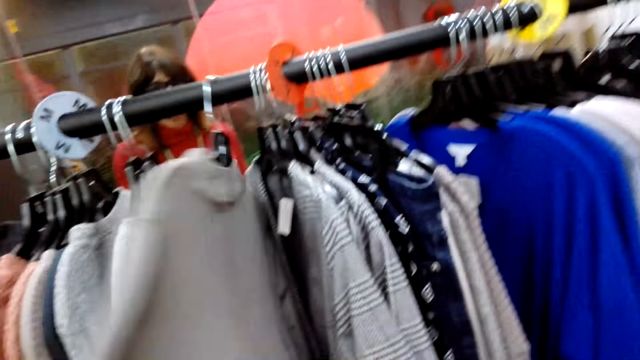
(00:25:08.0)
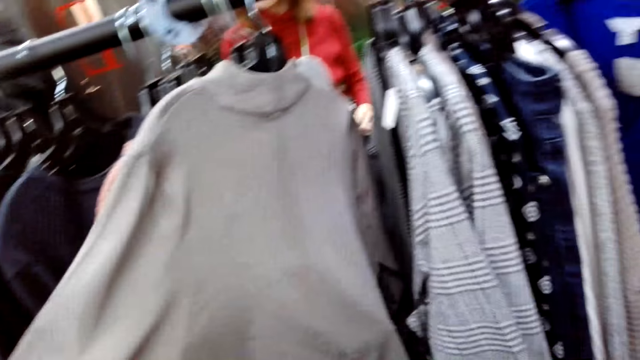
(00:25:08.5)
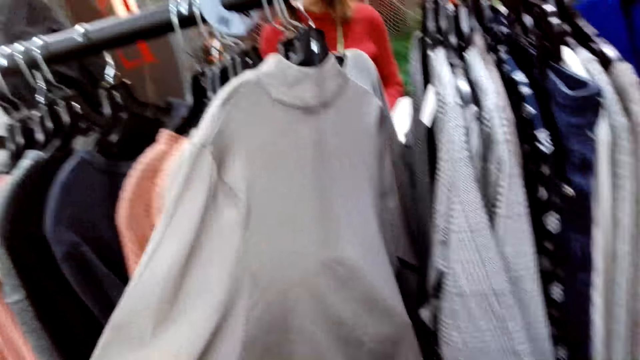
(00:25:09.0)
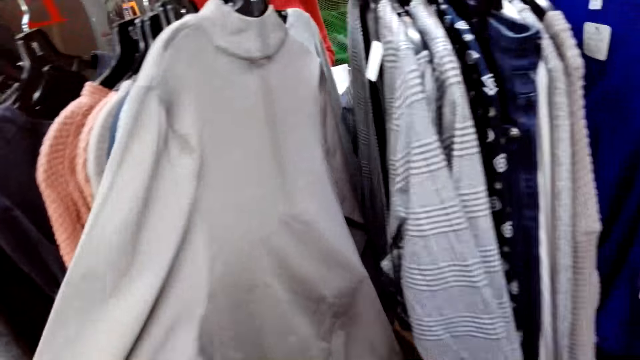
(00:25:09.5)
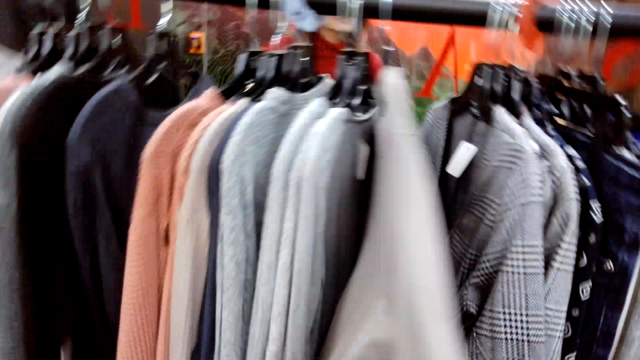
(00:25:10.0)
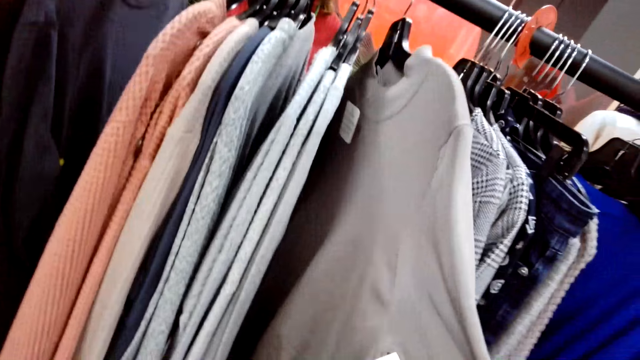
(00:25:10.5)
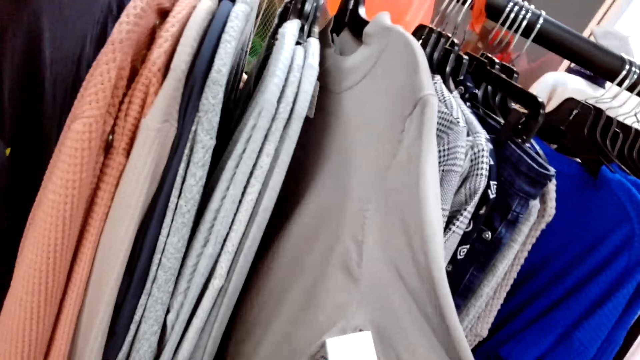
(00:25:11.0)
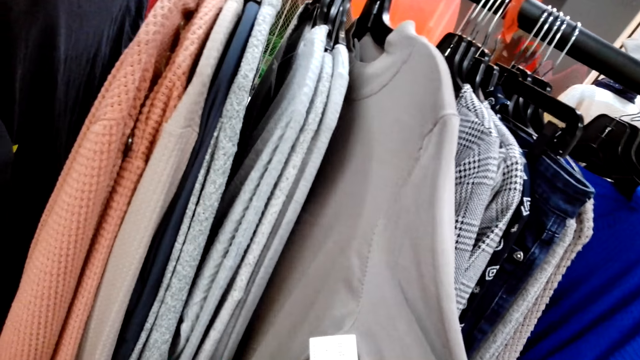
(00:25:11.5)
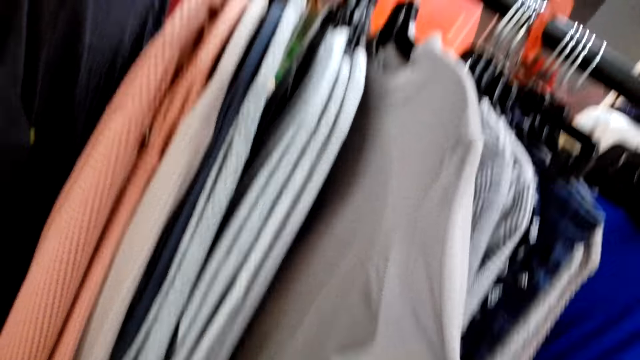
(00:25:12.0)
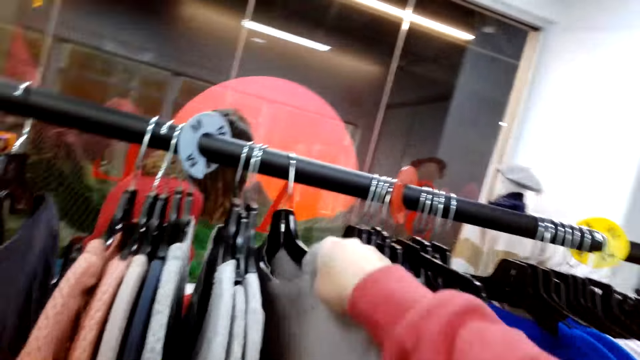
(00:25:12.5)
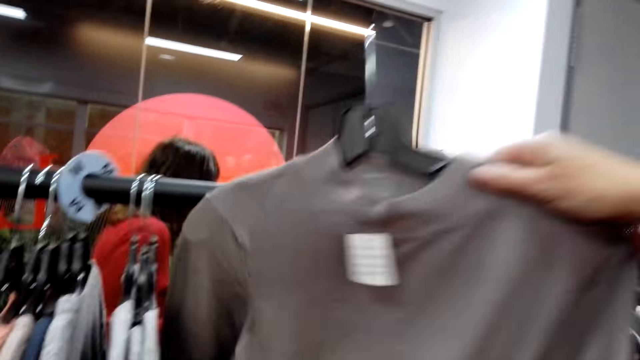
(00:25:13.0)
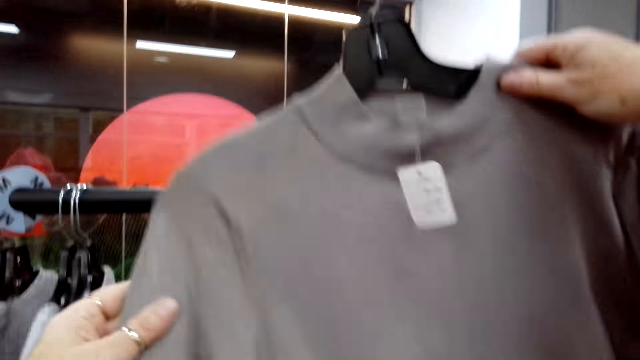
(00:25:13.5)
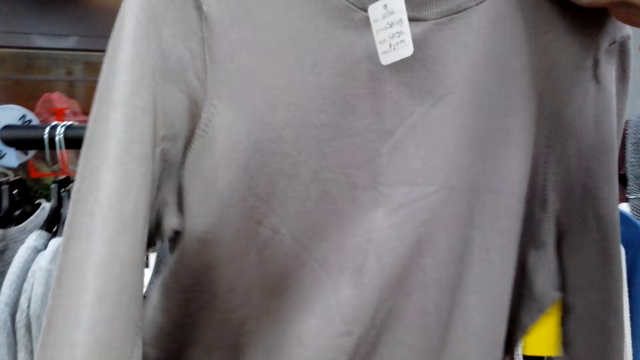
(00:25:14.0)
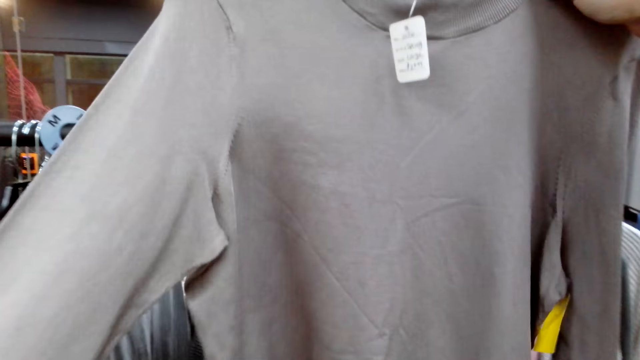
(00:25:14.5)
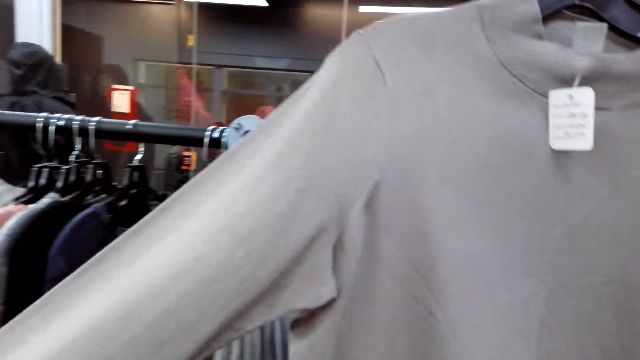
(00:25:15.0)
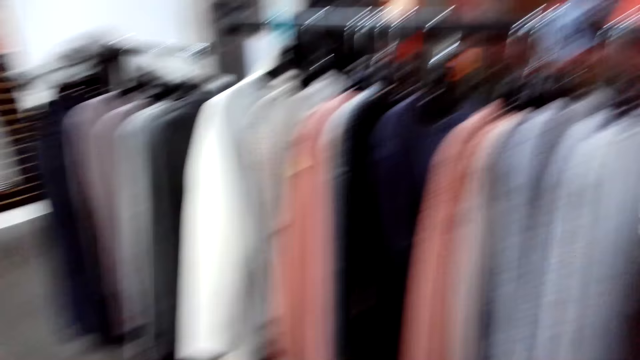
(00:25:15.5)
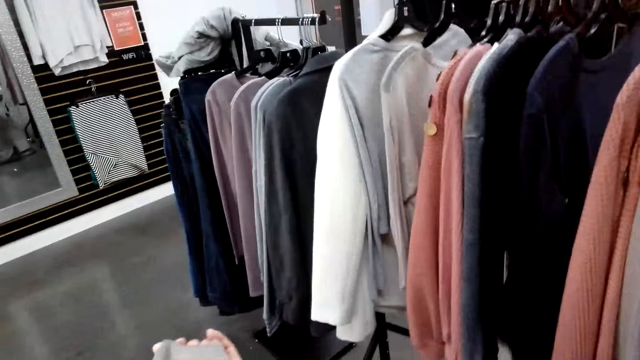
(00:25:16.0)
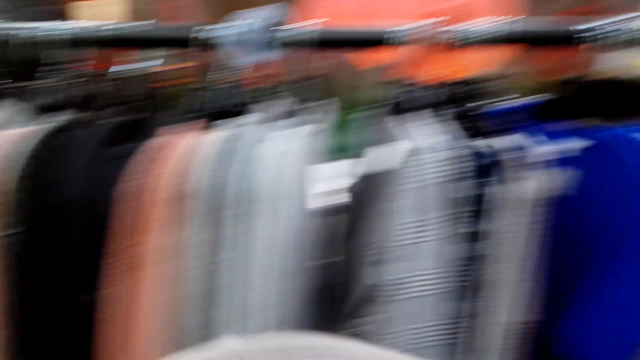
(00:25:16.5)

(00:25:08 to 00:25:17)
The camera wearer searches the clothes on the hanger line. They remove the clothes from the hanger line and look at the clothes.

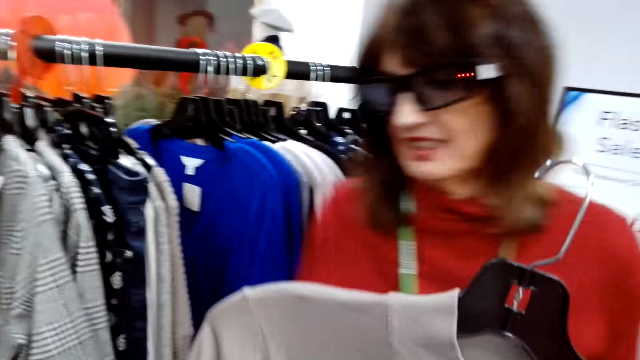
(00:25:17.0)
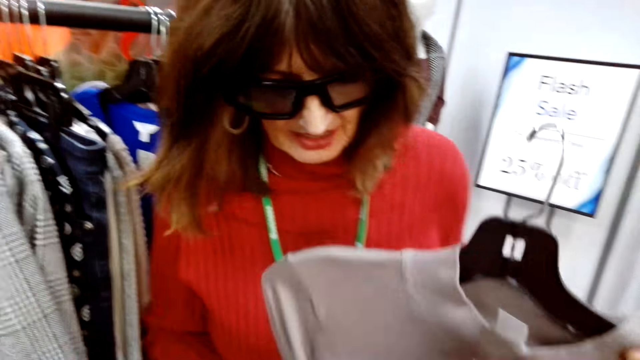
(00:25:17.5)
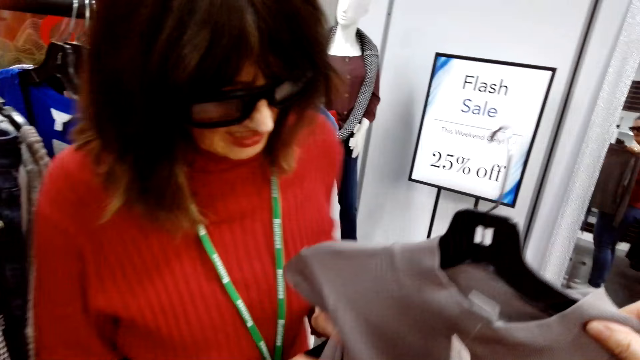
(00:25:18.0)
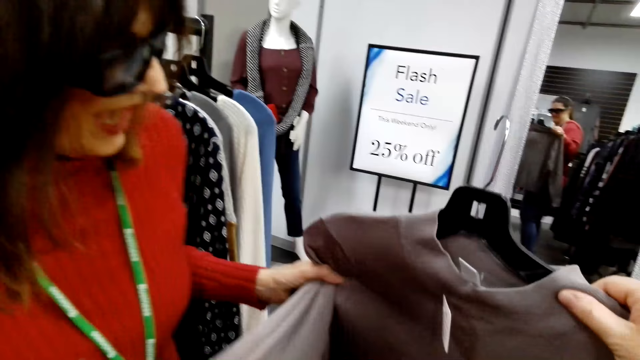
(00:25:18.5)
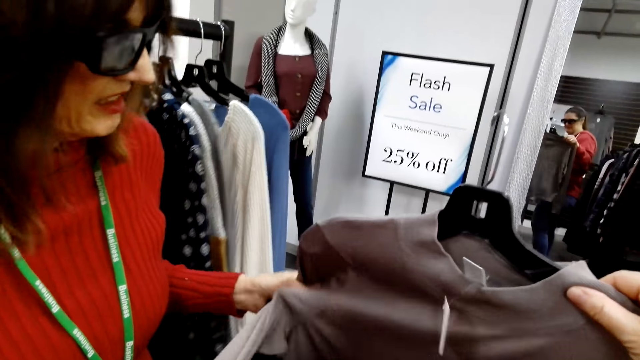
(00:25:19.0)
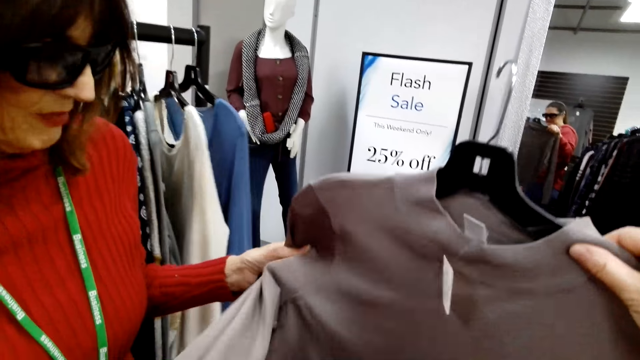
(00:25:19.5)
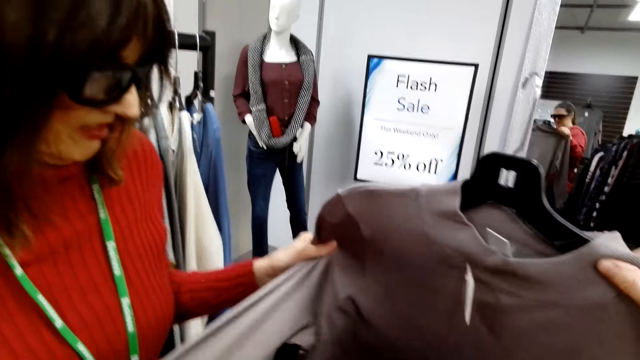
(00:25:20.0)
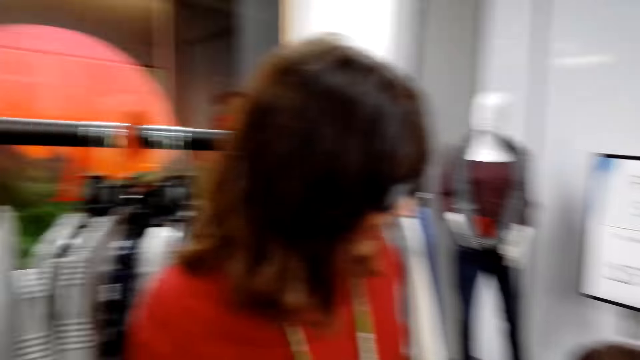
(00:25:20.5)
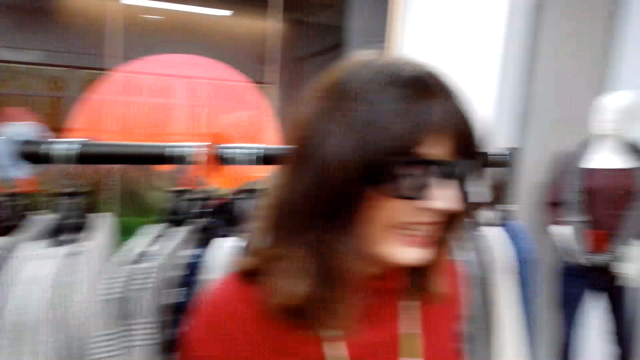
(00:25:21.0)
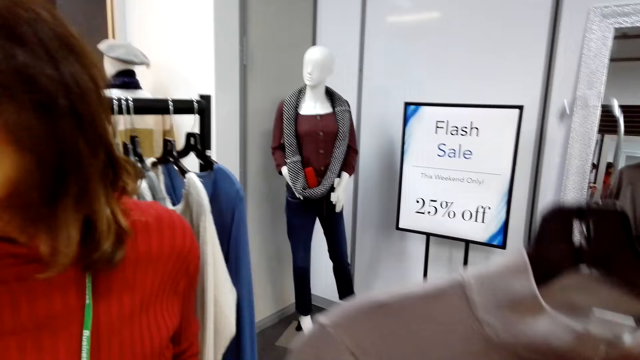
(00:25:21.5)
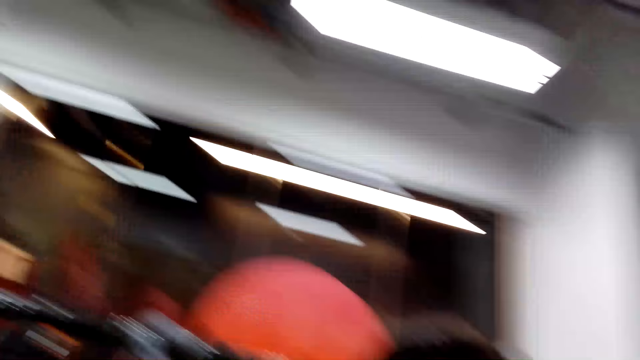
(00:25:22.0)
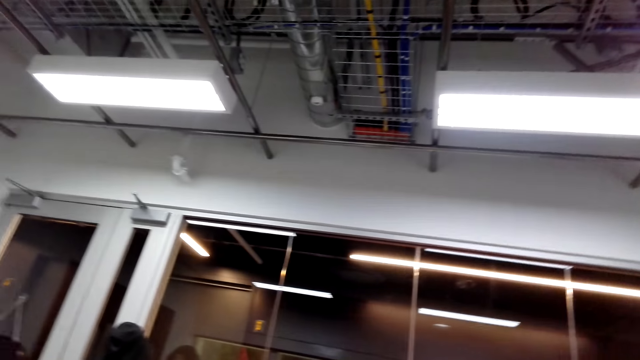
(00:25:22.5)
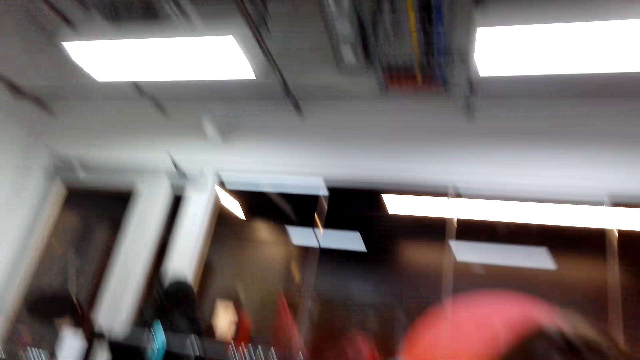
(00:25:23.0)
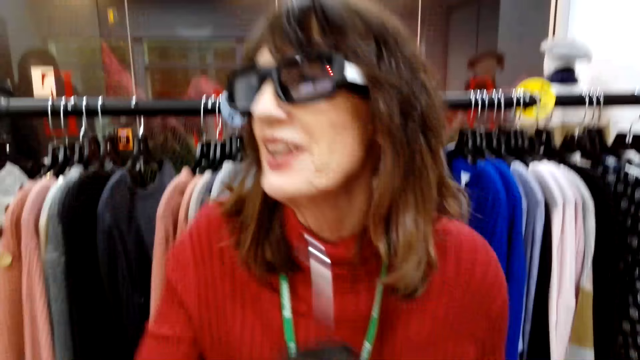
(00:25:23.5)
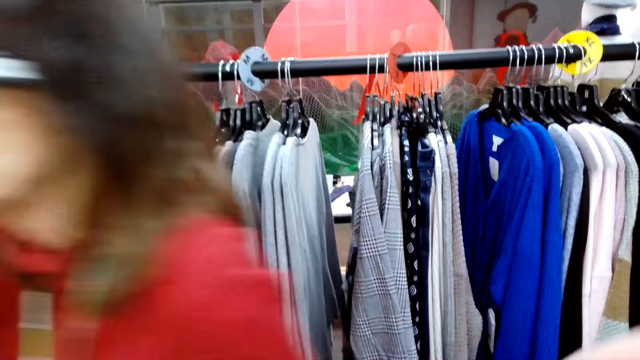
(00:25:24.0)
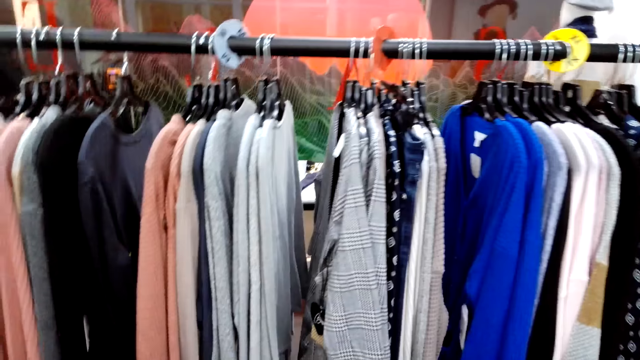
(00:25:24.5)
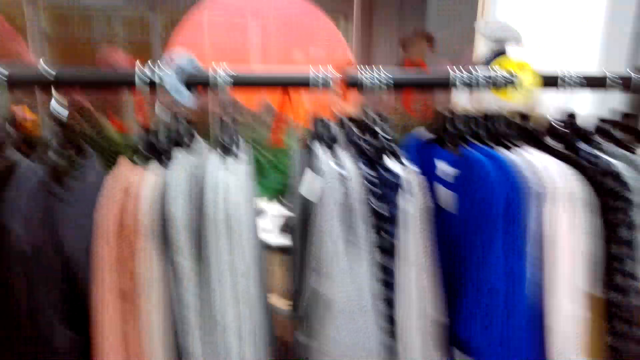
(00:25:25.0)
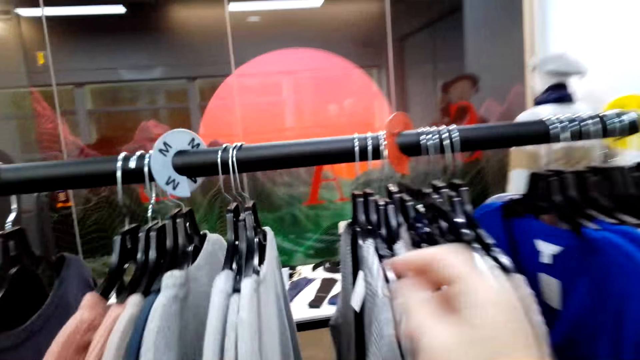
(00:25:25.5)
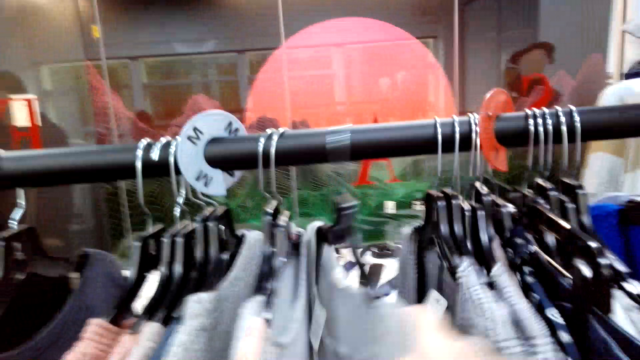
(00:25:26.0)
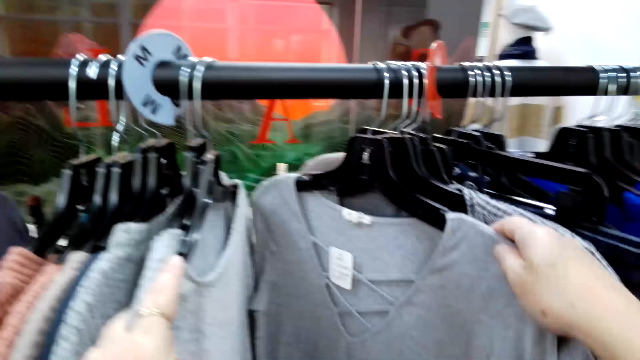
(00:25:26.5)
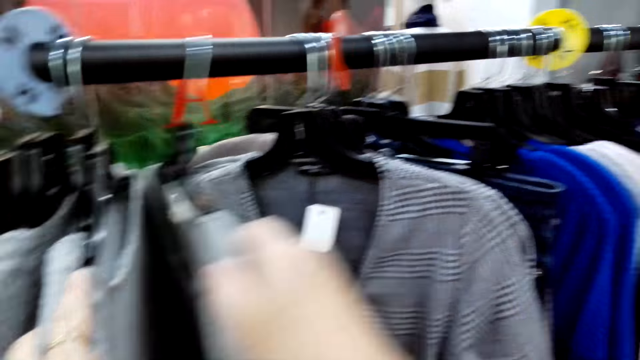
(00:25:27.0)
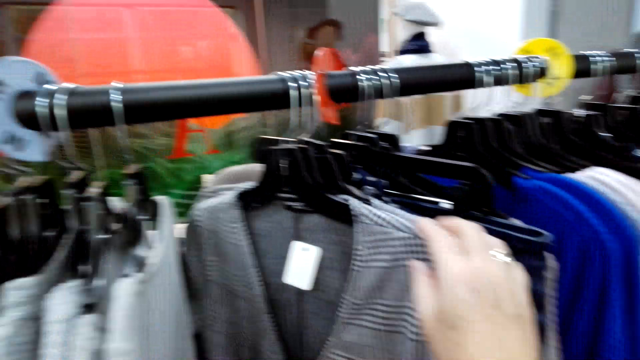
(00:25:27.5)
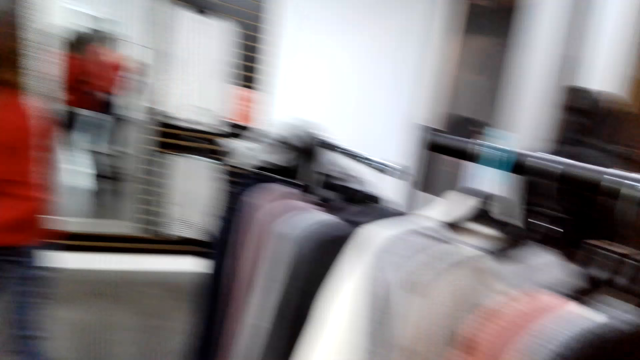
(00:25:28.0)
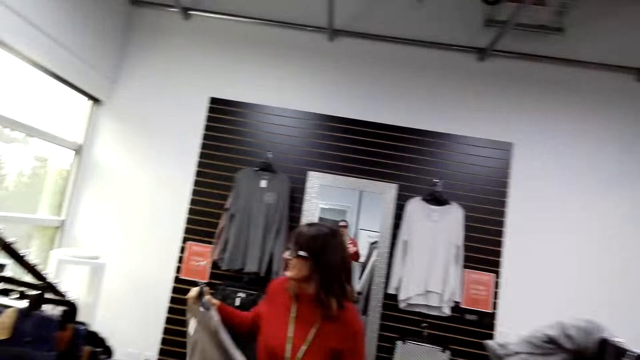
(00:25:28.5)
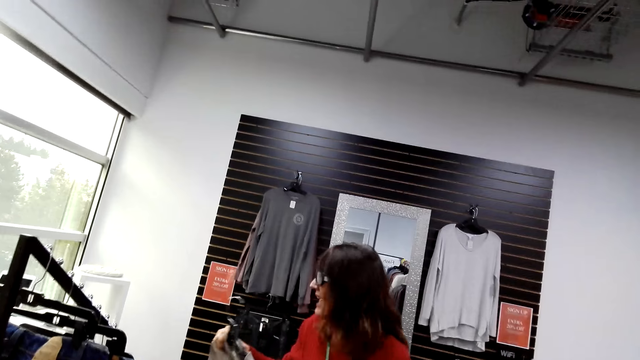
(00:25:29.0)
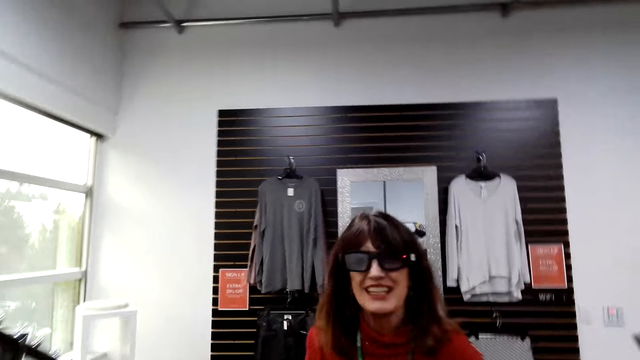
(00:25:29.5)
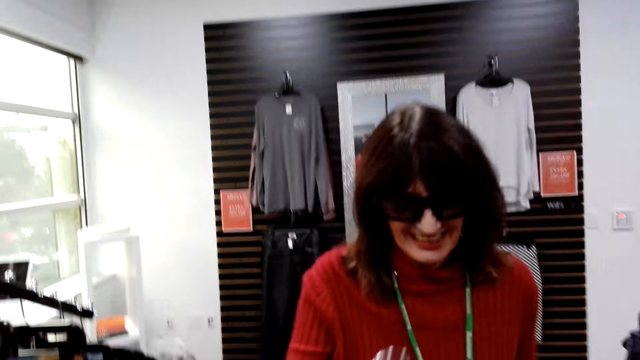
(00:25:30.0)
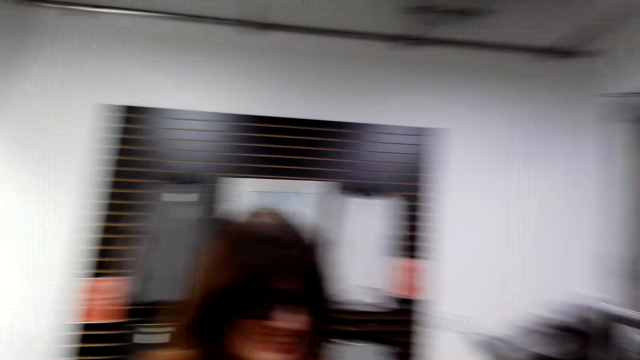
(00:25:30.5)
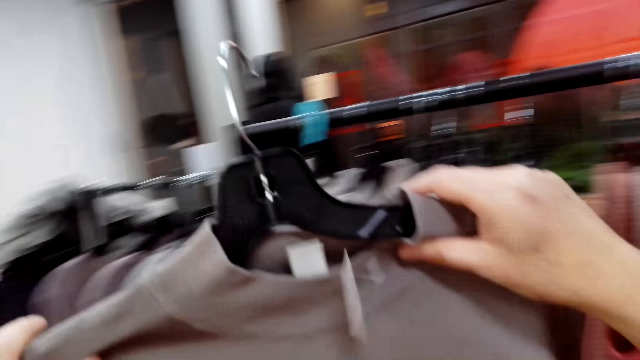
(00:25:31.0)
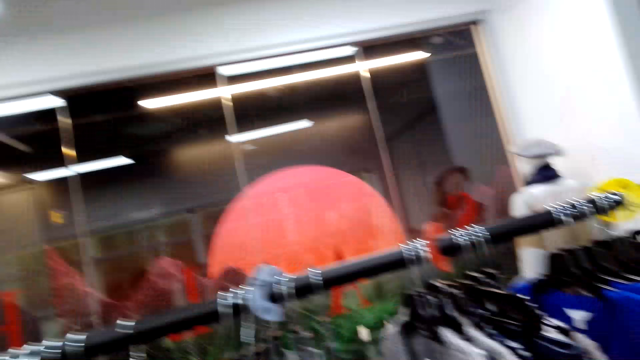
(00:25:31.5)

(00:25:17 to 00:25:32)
A lady holds the blouse. The lady looks at the clothes. The camera wearer interacts with the lady. The lady communicates to the camera wearer. The camera wearer looks around the room. The lady carries the clothes. The camera wearer searches the clothes on the hanger line. They look around the supermarket. The lady carries the clothes.
